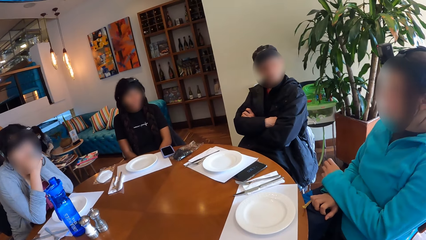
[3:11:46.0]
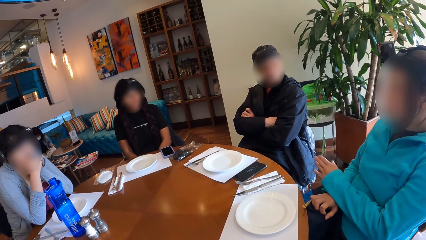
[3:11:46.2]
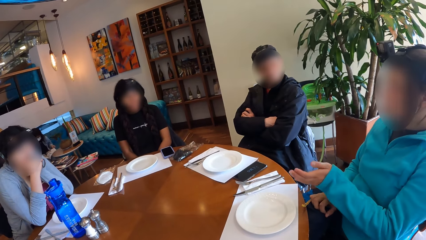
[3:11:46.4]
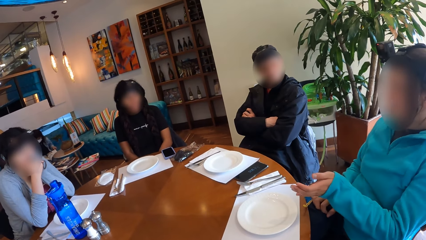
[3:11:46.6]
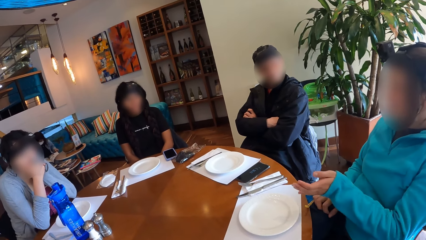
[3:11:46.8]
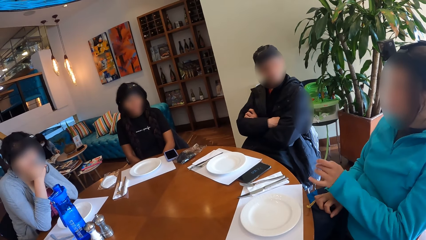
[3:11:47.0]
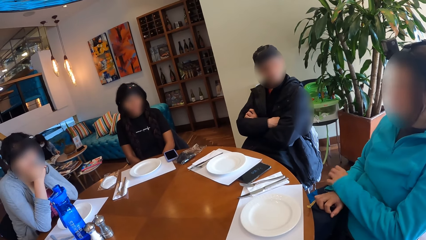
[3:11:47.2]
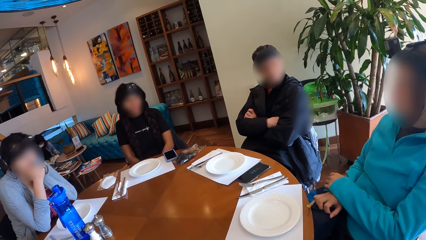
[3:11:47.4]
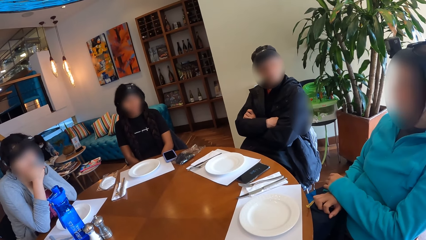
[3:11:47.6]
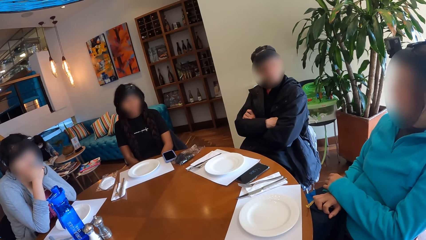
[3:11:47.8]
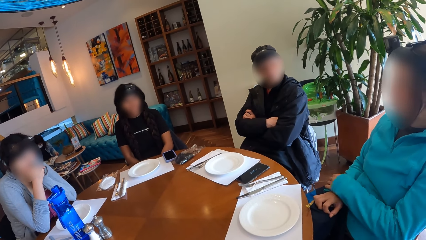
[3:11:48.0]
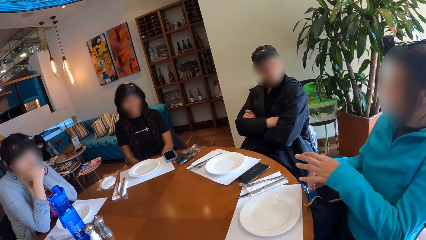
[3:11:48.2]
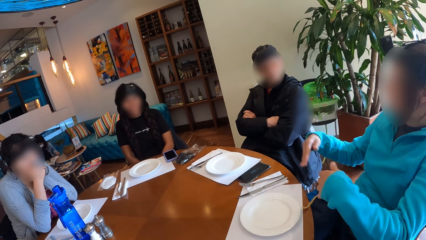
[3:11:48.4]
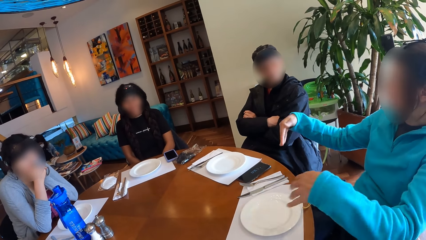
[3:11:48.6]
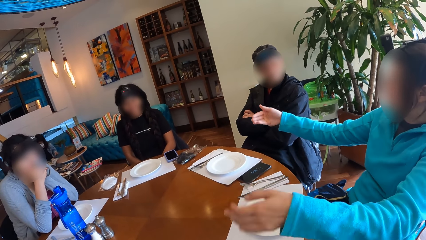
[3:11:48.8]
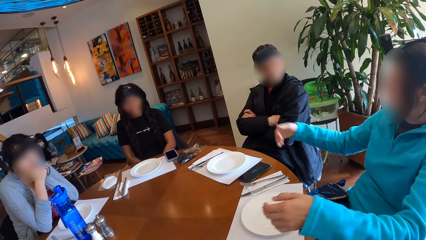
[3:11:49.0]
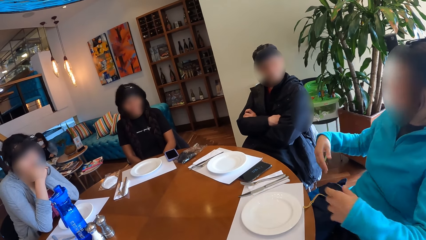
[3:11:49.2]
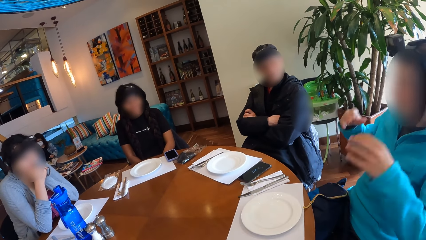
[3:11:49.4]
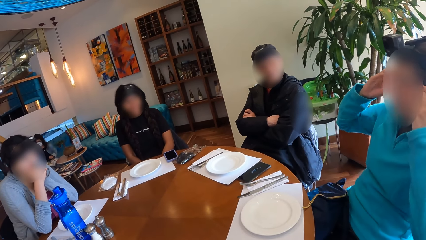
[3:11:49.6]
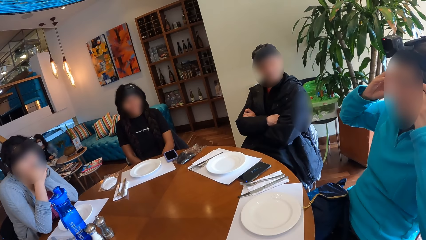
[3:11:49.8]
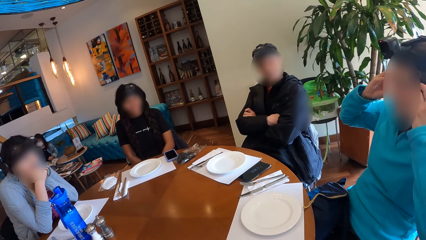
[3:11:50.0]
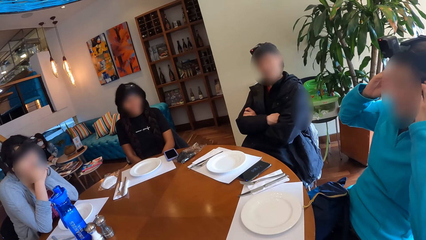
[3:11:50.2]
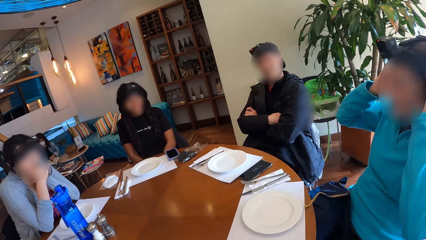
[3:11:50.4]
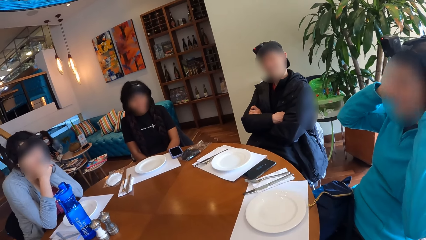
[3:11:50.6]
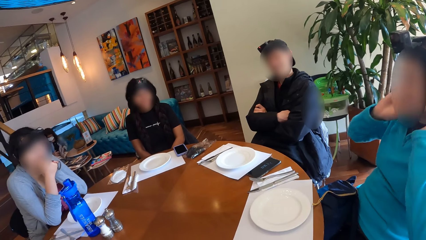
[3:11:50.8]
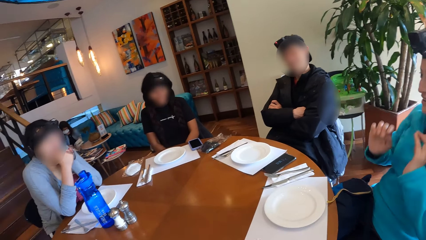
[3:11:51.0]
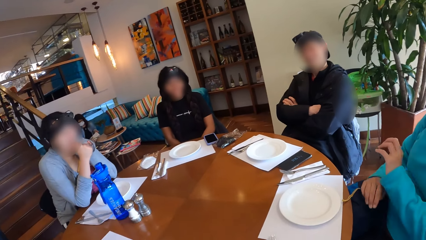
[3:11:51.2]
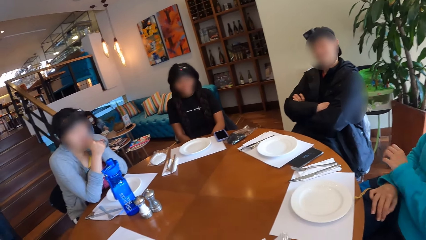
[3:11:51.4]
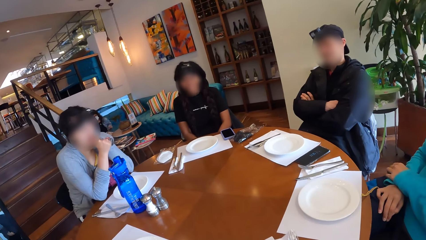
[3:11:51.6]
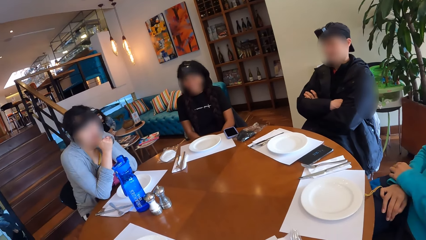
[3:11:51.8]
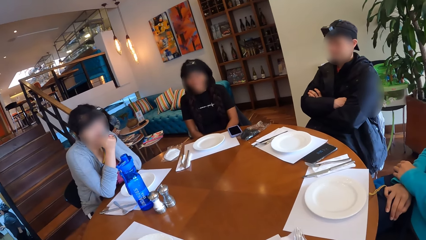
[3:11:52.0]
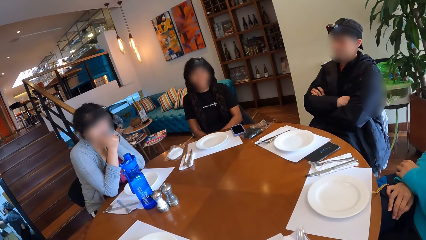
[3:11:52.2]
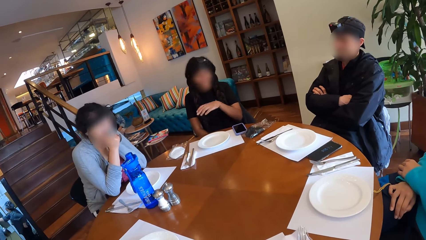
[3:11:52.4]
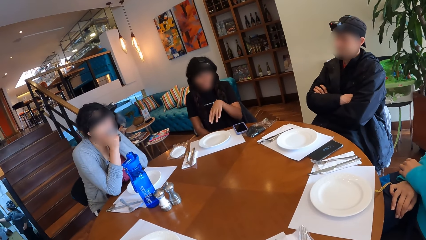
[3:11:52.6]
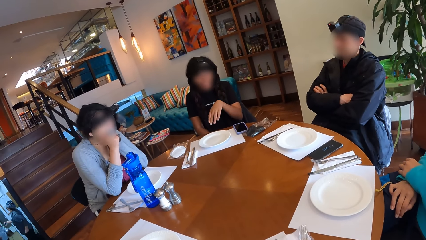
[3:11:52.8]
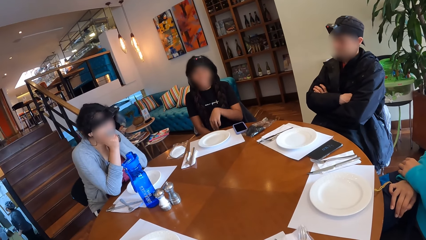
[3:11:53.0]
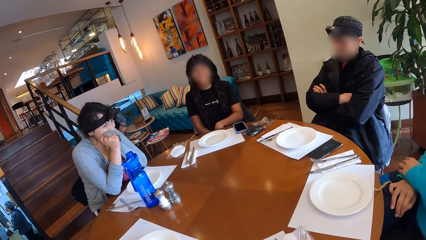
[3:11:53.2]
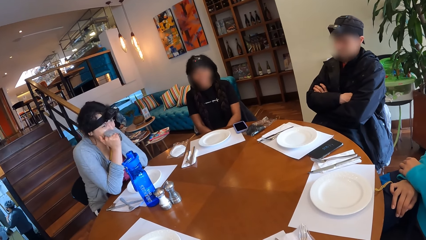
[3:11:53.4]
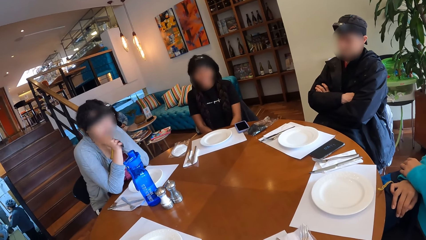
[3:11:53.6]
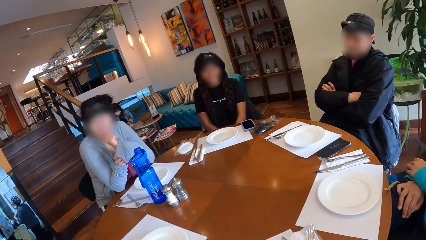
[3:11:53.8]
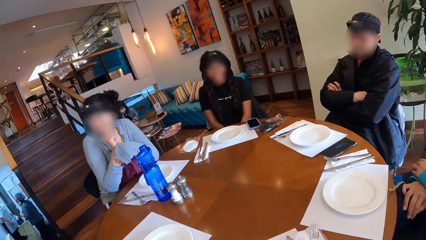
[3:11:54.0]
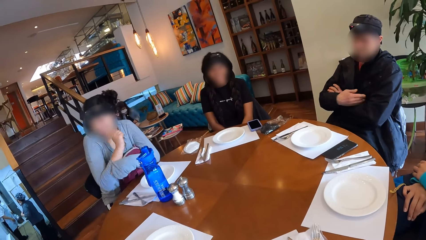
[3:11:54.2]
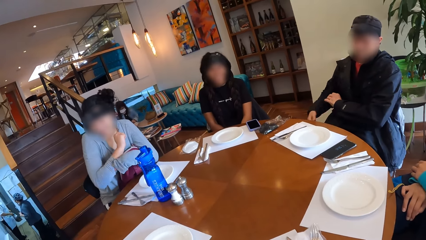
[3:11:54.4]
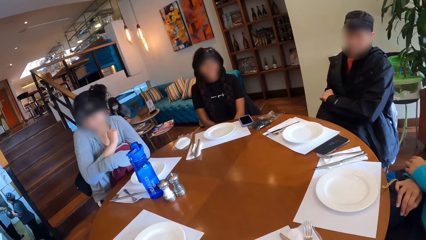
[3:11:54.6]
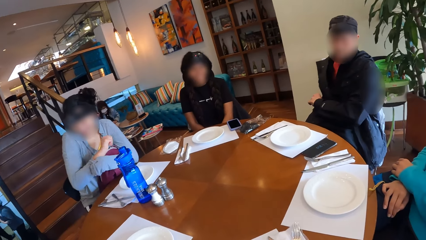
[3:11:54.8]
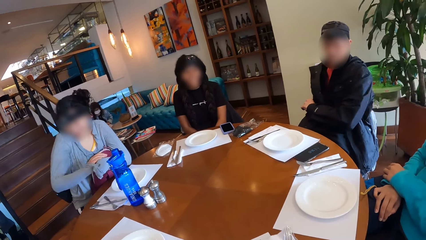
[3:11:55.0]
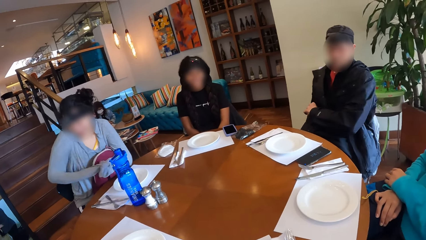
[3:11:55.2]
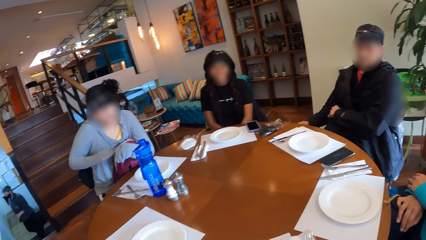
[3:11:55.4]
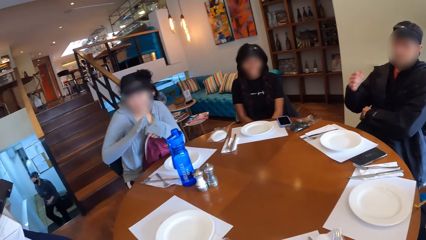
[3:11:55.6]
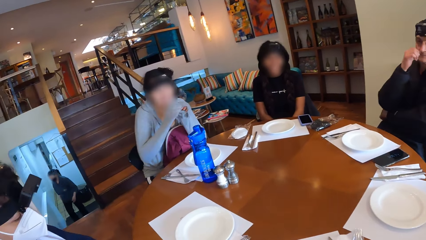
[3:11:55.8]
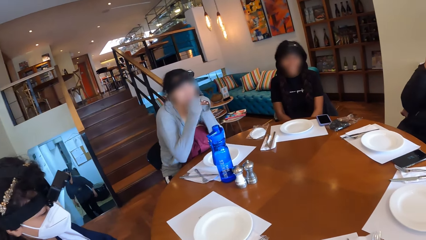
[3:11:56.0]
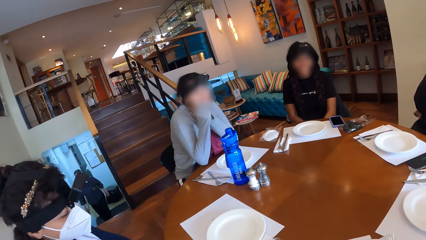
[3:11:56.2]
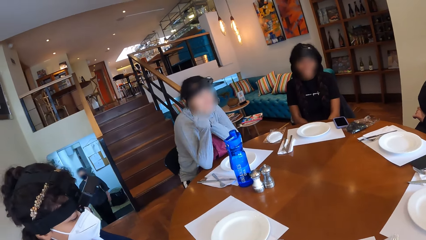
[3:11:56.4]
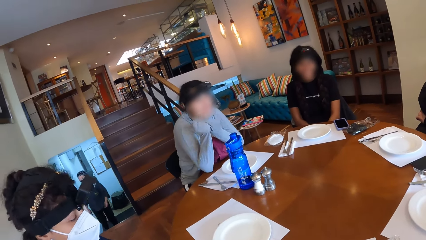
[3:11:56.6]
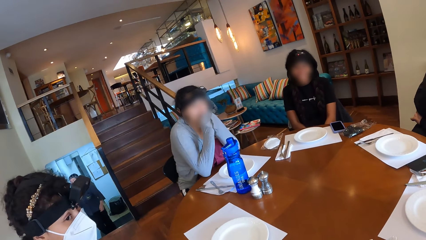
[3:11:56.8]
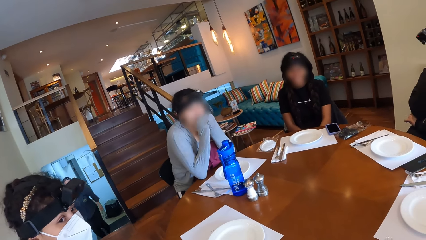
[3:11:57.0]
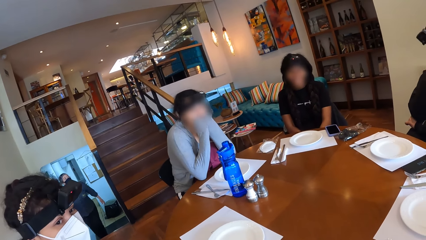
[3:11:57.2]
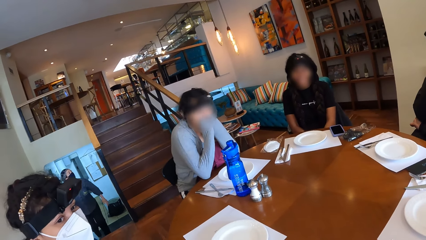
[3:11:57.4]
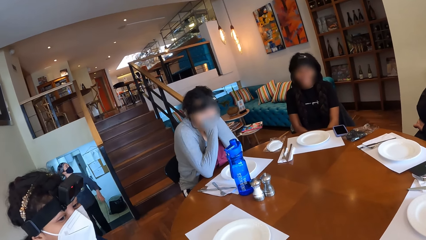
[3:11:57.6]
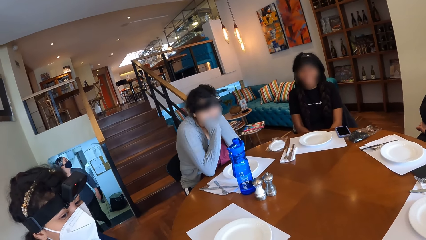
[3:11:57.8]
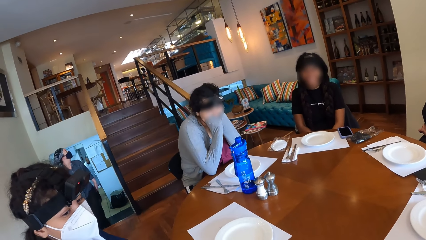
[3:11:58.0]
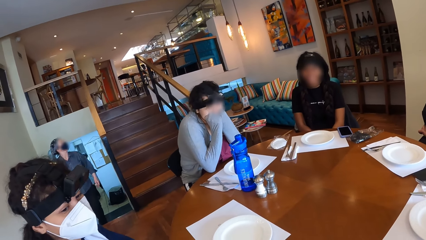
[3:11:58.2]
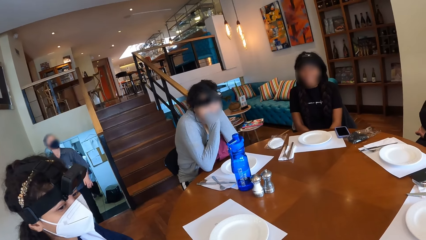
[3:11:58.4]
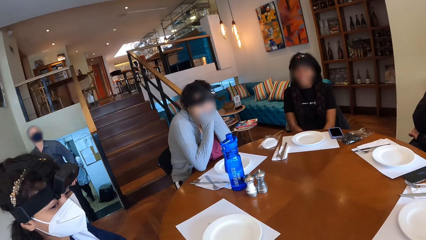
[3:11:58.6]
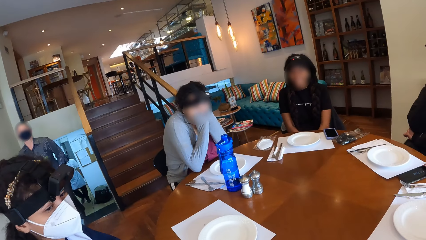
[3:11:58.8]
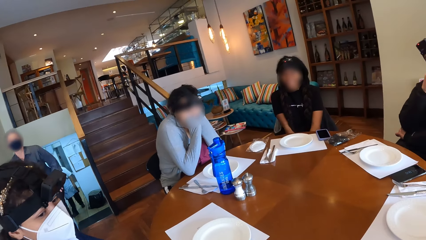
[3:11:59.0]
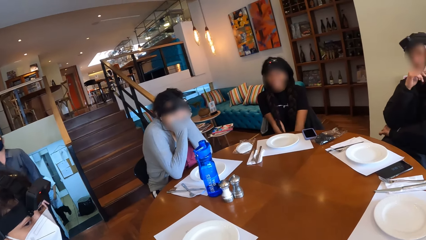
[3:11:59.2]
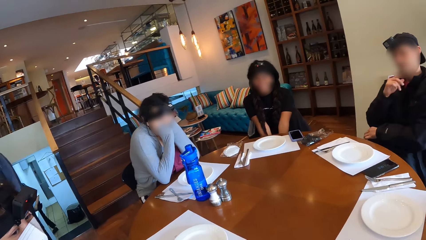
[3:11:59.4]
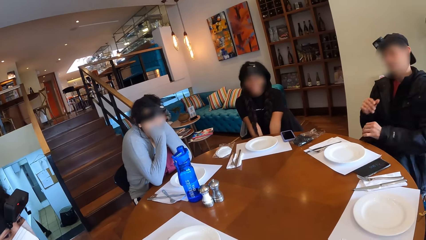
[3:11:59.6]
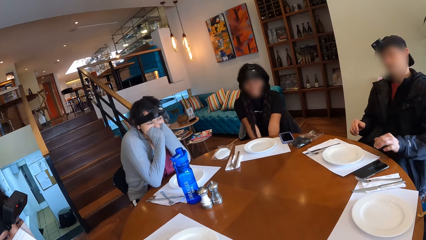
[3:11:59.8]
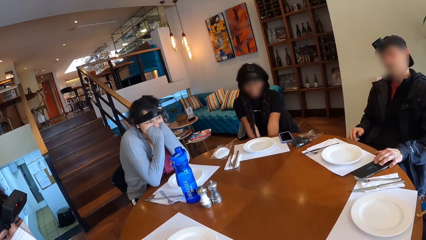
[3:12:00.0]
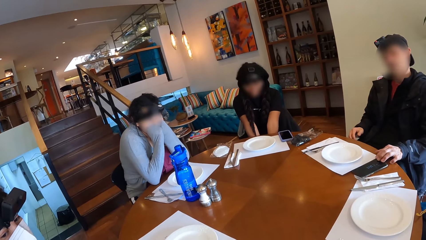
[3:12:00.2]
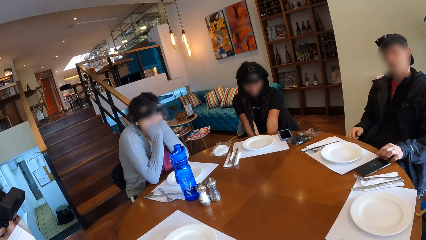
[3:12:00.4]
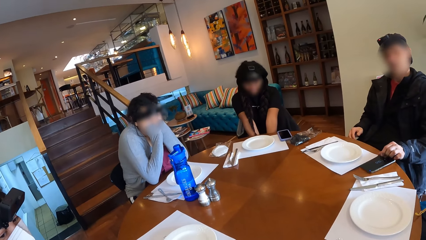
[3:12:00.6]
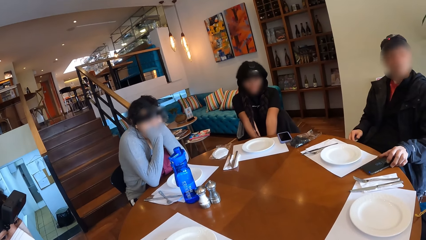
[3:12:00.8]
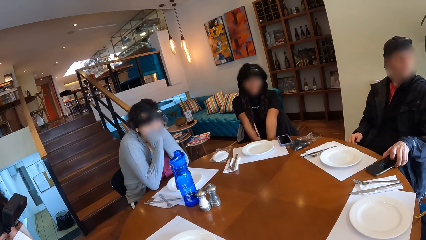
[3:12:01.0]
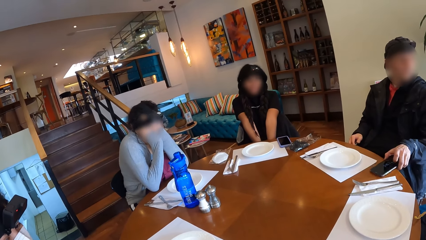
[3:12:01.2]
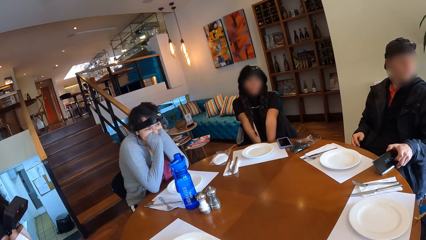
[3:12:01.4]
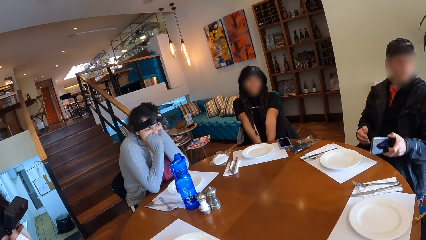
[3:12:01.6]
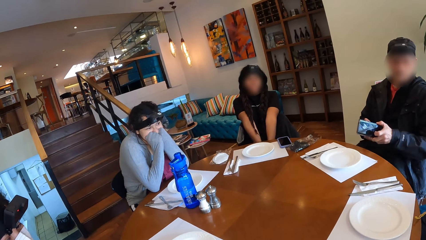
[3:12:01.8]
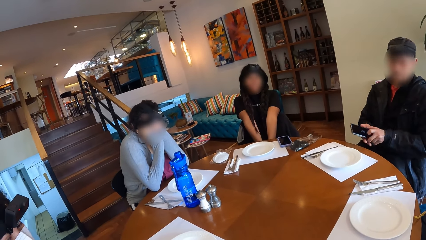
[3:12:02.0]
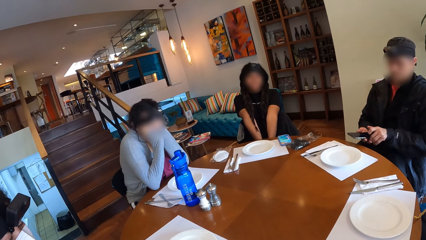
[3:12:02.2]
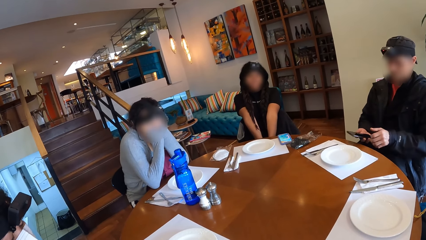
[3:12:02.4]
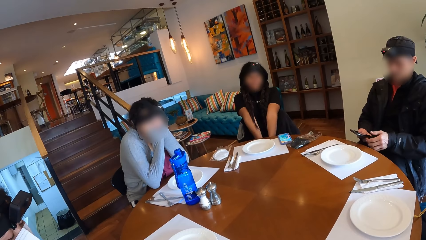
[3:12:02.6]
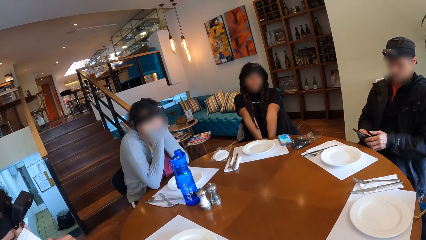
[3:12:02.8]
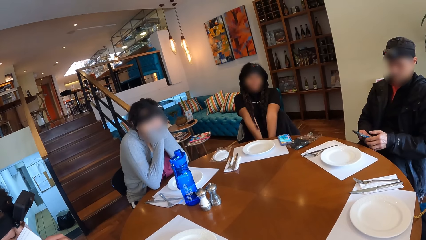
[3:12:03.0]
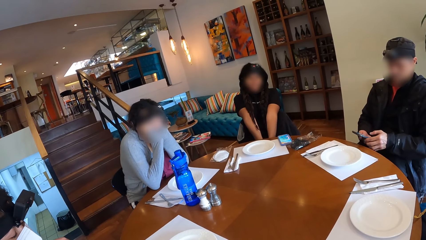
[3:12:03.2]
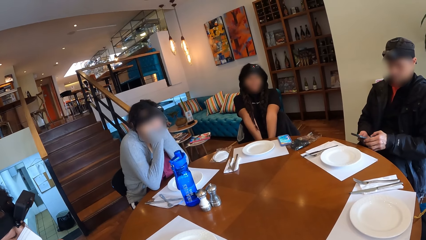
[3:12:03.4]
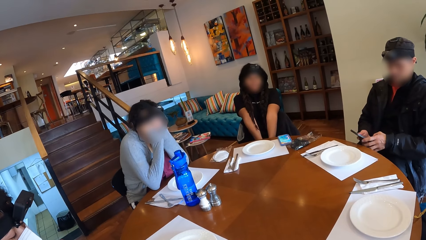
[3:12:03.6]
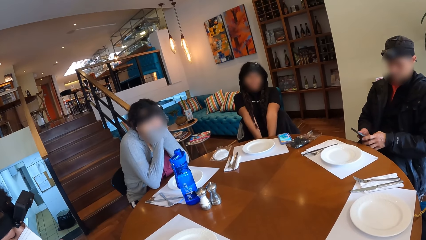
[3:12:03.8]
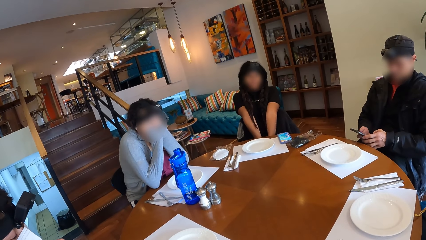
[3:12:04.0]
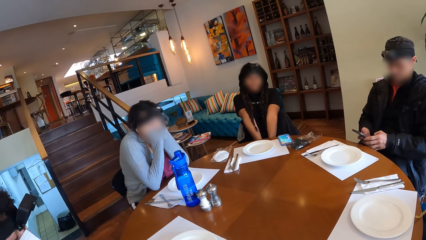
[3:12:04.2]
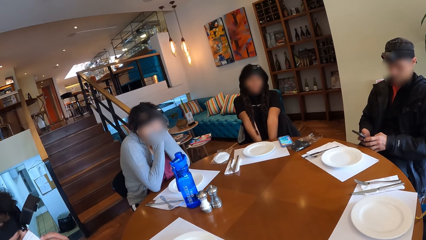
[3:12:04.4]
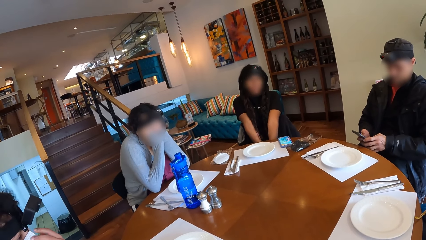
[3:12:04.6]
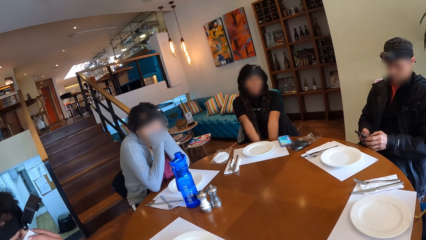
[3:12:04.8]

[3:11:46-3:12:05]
A woman interacts with the group of people at the table. A person shows hand gestures. The woman adjusts the camera on her head with her hands. Another woman interacts with the group of people at the table. Another person shows hand gestures. A third woman adjusts her right sleeve to her fingers with her left hand. She covers her mouth with her hands. The camera wearer looks around the table. The man picks up a phone from the table with his left hand. He operates the phone with his hands.
